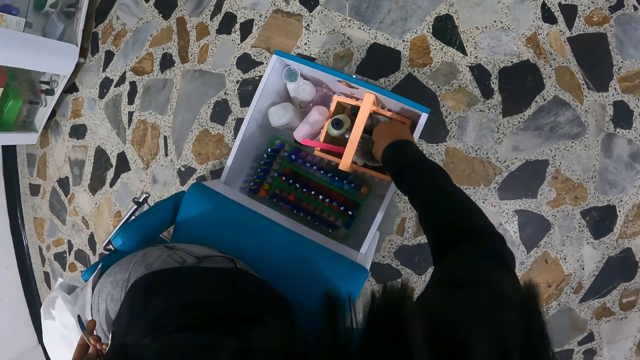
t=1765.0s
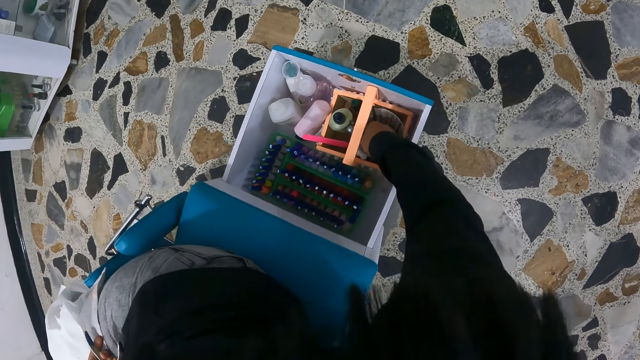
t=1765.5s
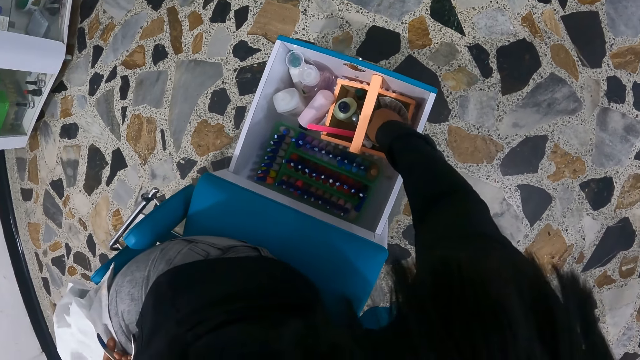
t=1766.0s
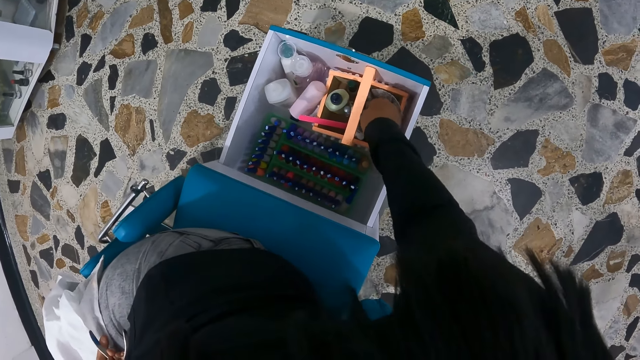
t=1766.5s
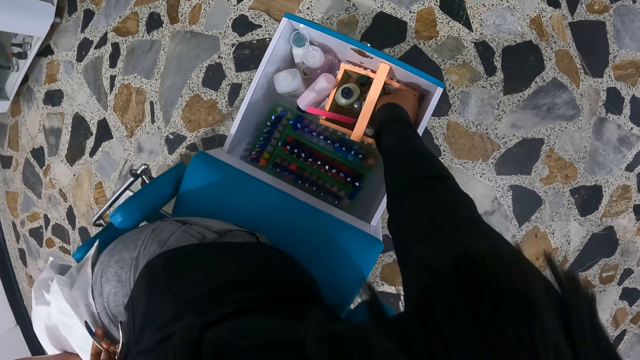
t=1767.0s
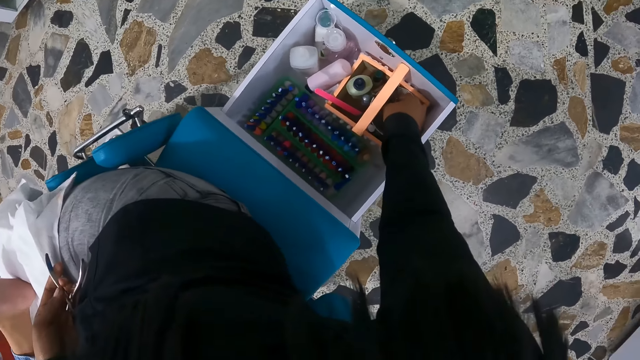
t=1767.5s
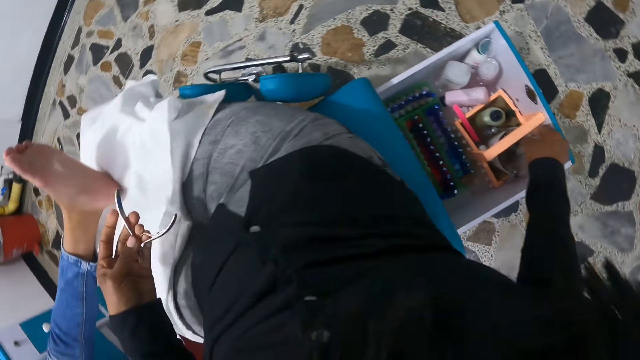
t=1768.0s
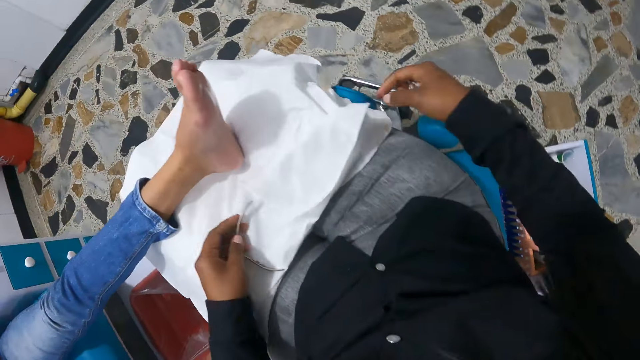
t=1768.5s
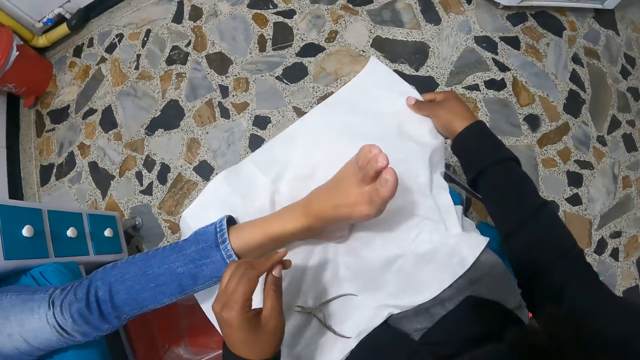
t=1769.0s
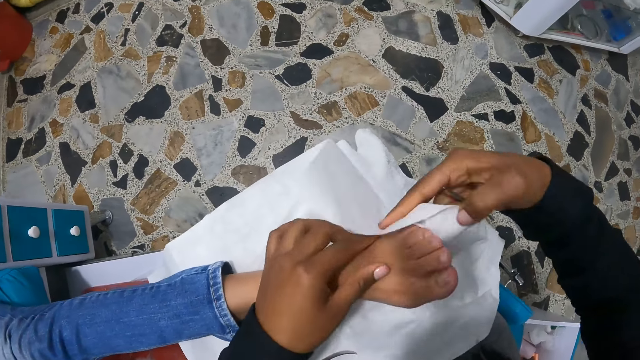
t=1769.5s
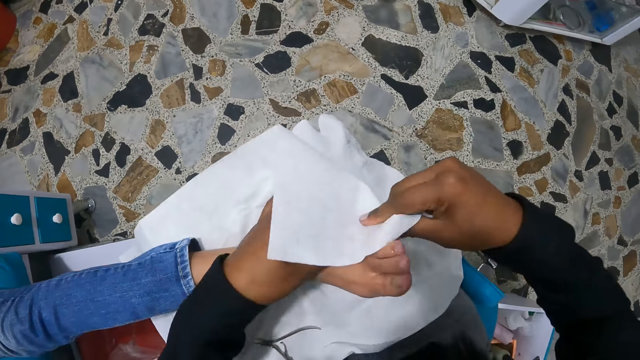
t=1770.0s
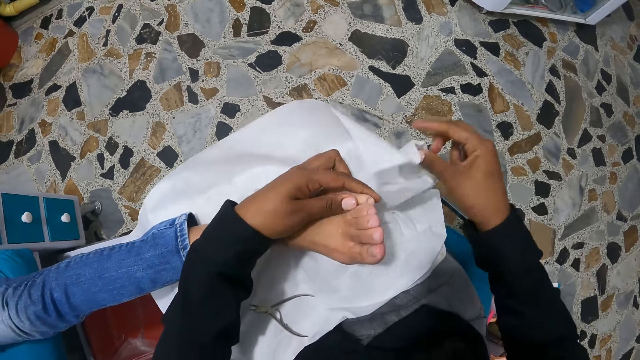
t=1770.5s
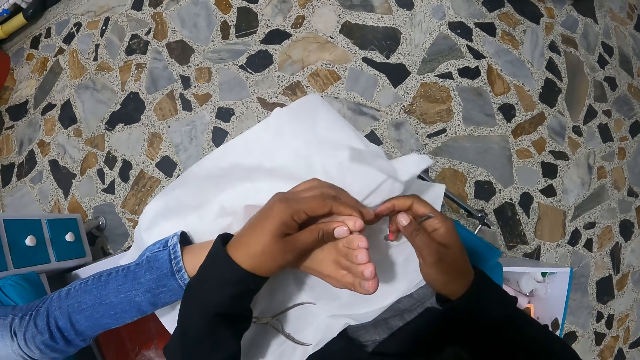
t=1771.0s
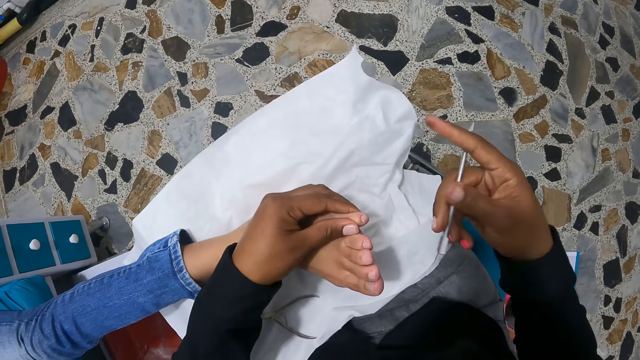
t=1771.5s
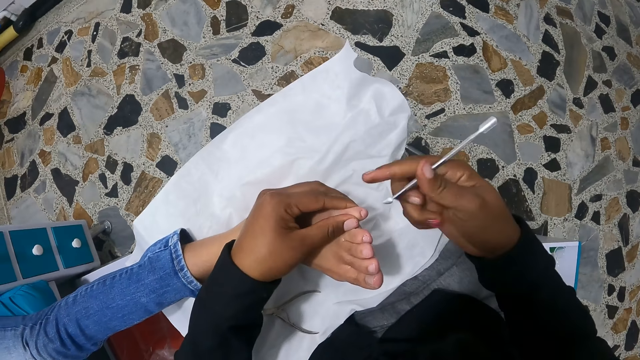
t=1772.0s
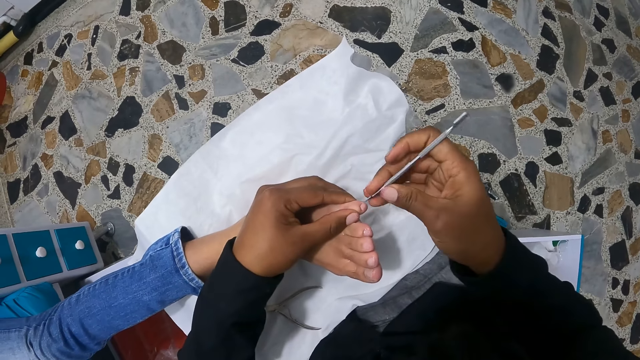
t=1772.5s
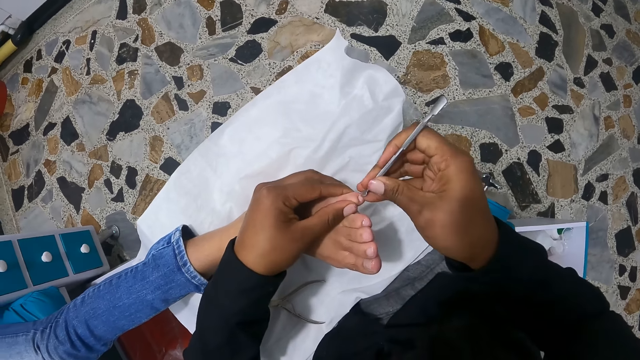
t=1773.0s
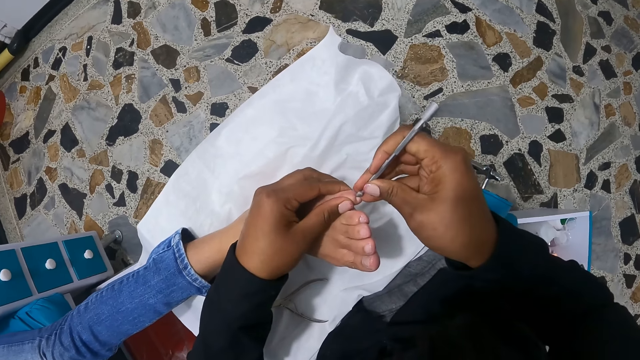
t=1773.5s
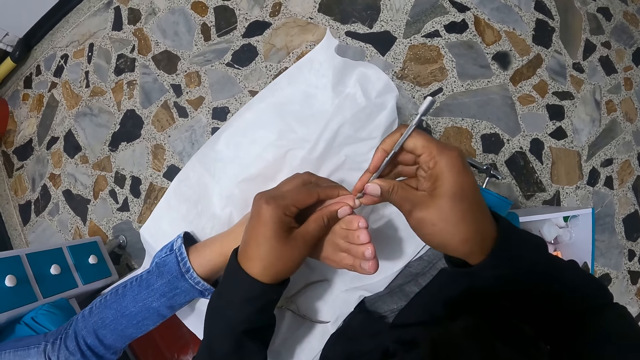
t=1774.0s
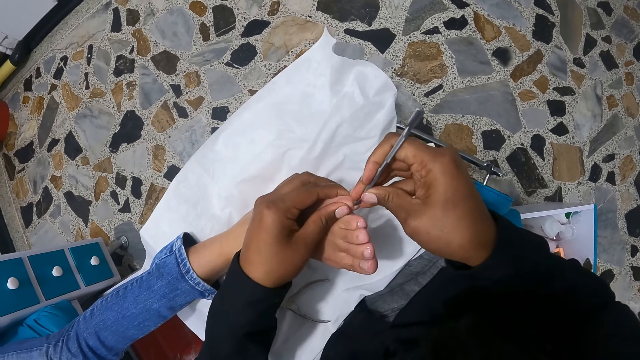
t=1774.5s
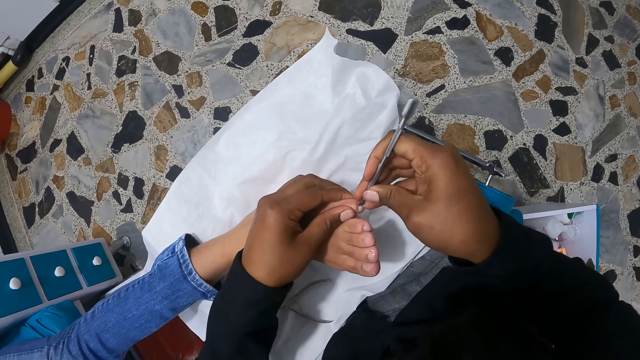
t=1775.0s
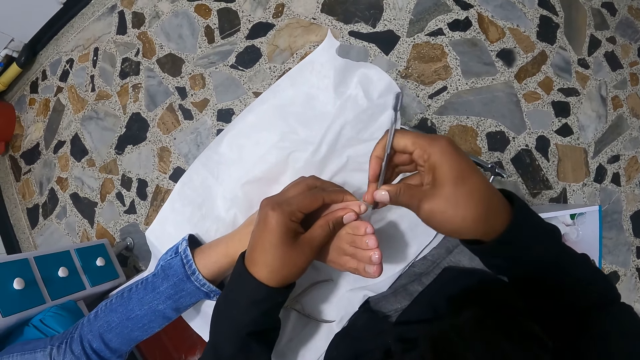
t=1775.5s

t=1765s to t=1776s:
The camera wearer moves her hand in the drawer. She drops the nail nipper on her lap with her left hand. The woman relaxes her leg on the camera wearer's lap. The camera wearer picks up the cloth from her lap with her right hand. She holds the left little toe of the woman with her left hand. She cleans the left leg of the woman on her lap with the cloth in her left hand. She turns the cuticle nail pusher. She files the left little toe of the woman with the cuticle pusher in her right hand. She cuts the nails with the cuticle nail pusher.

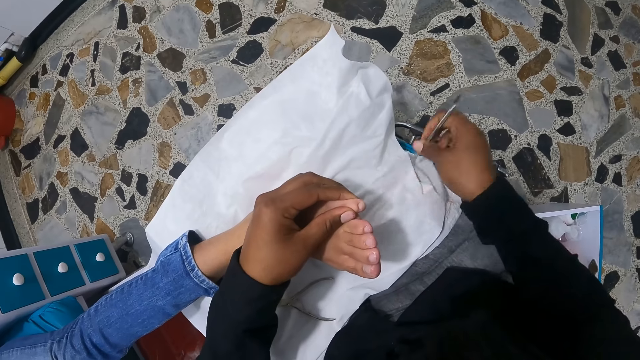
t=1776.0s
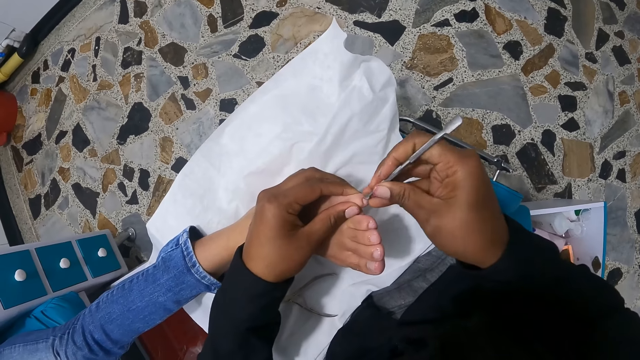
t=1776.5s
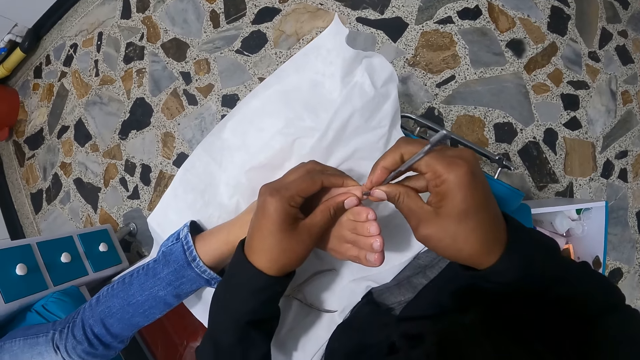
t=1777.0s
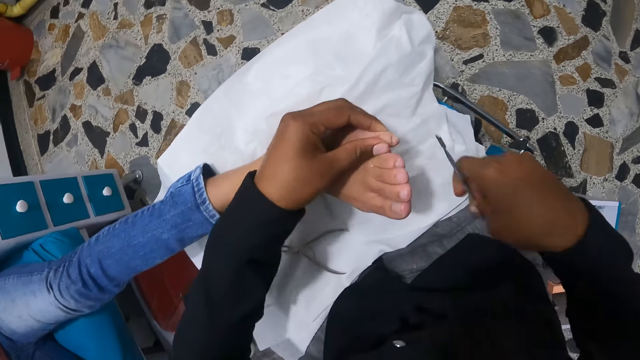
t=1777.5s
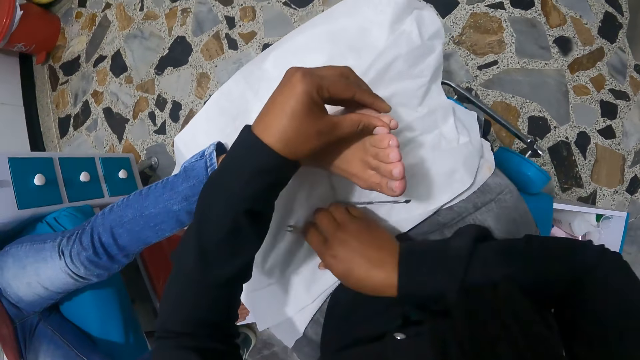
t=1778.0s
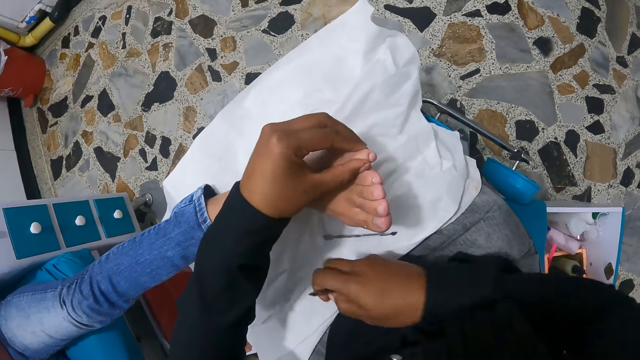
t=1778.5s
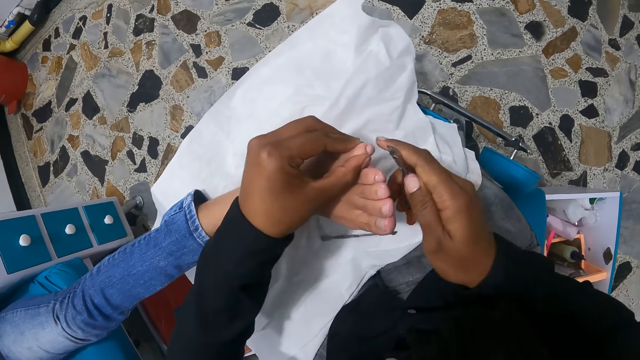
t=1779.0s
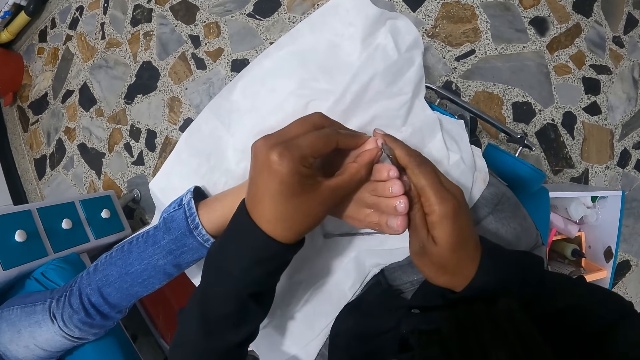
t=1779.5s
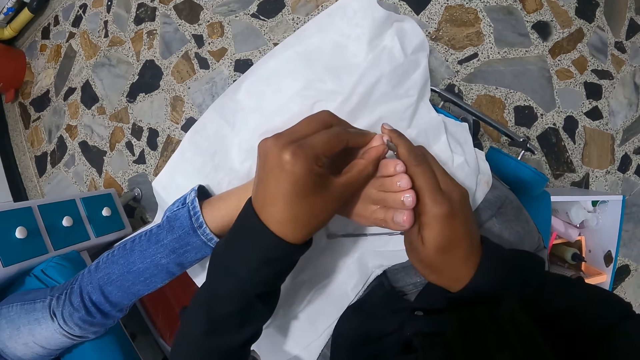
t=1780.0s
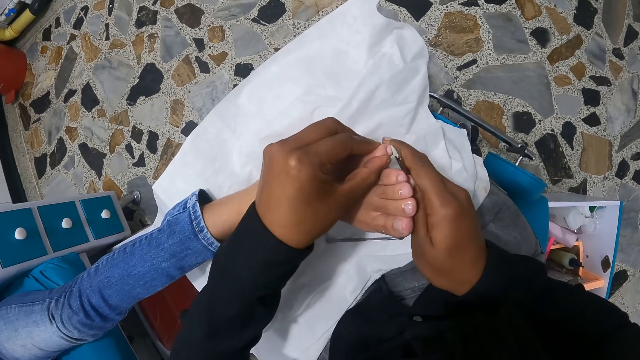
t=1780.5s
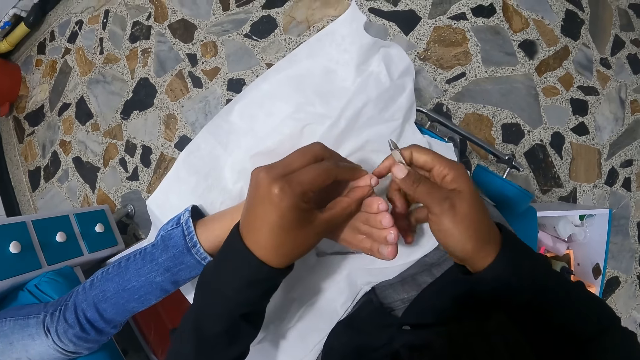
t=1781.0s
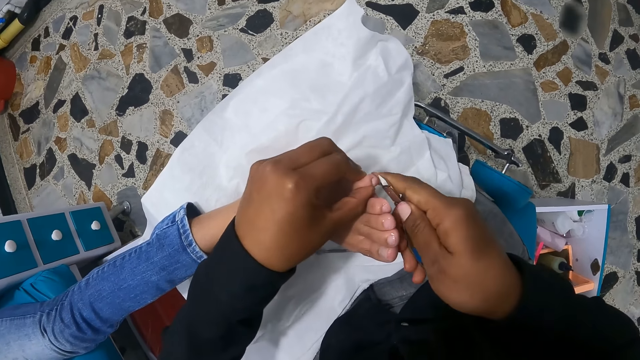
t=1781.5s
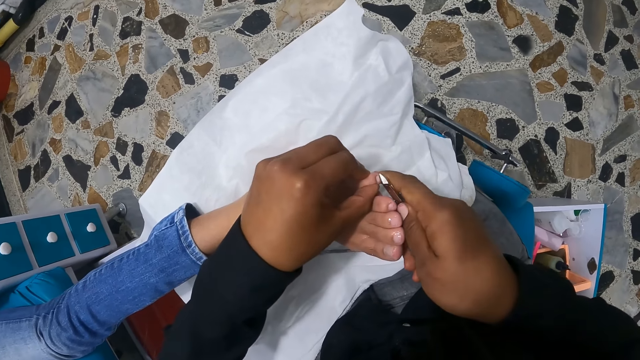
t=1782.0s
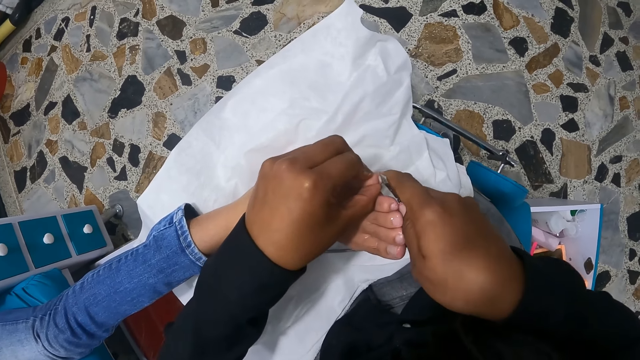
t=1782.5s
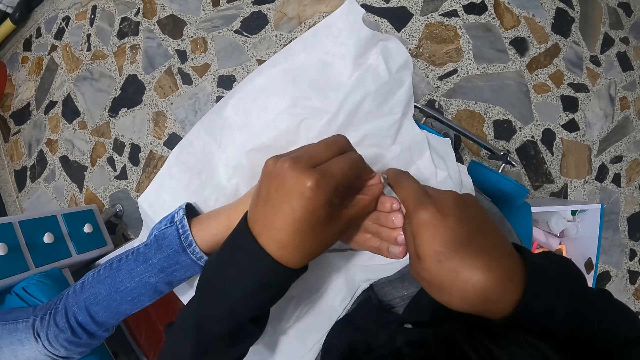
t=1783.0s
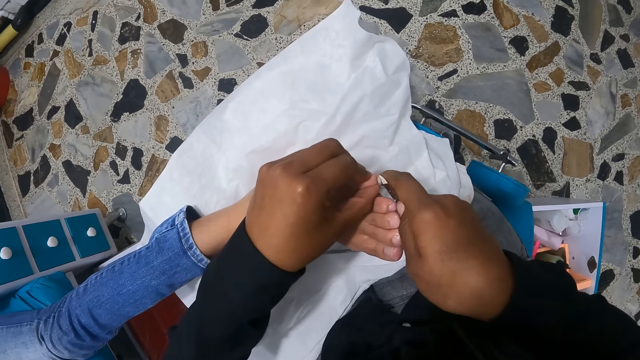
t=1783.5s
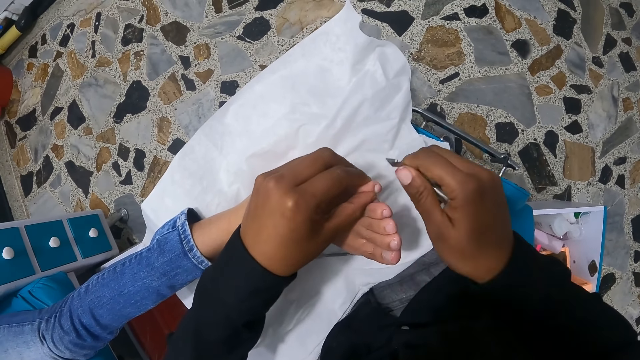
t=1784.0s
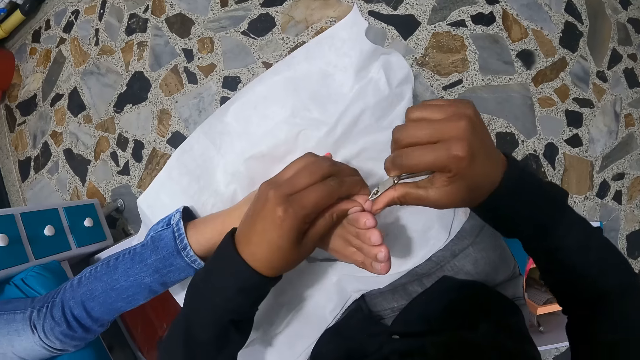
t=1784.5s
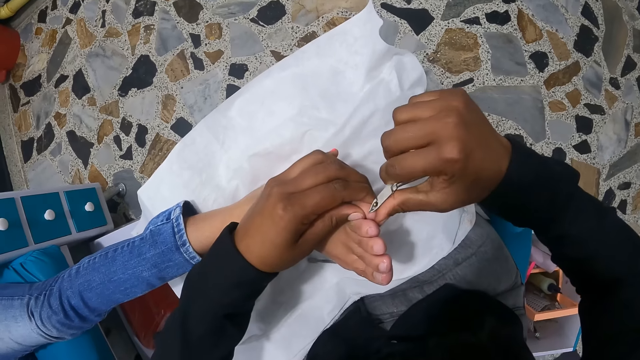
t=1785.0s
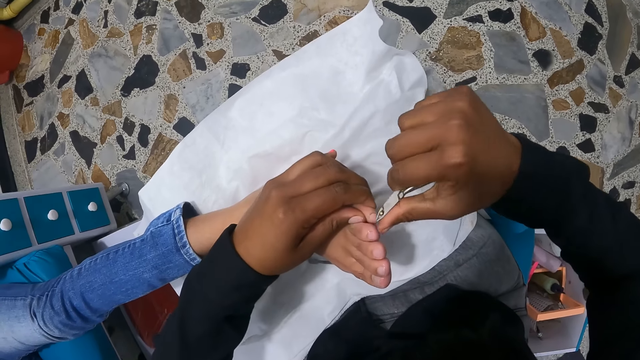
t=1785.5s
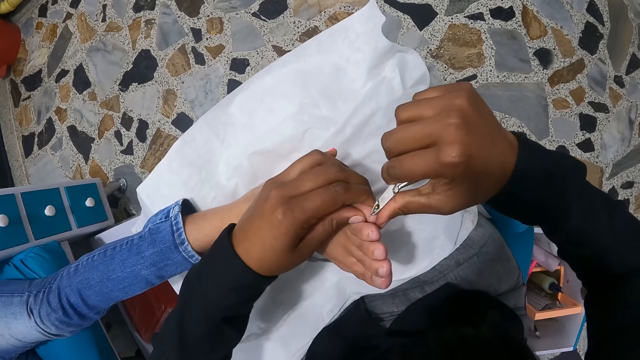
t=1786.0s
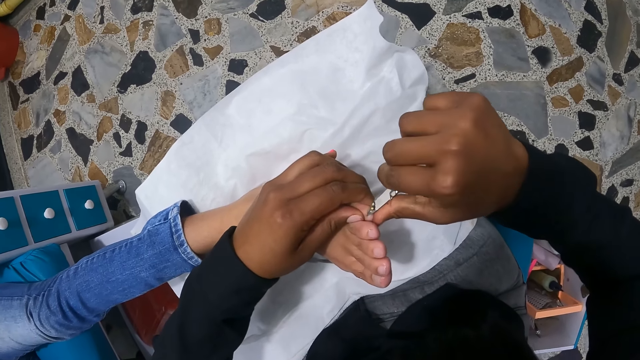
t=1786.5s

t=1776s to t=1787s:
The camera wearer cleans the cuticle pusher on the cloth on her lap with her right hand. She files the left little toe of the woman with the cuticle pusher in her right hand. She cuts the nails with the cuticle nail pusher. She drops the cuticle pusher on her lap with her right hand. She picks up the nail nipper on her lap with her right hand. She trims the left little toe nail of the woman with the nail nippers in her right hand. She rubs the left little toe with her right thumb. She trims the left little toe nail of the woman with the nail nippers in her right hand.
